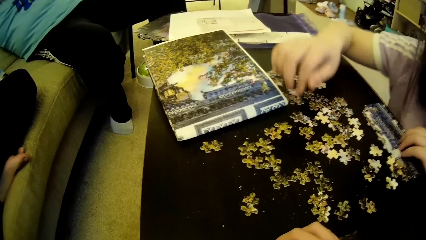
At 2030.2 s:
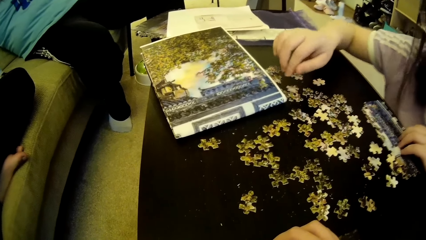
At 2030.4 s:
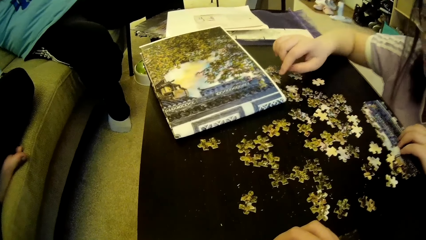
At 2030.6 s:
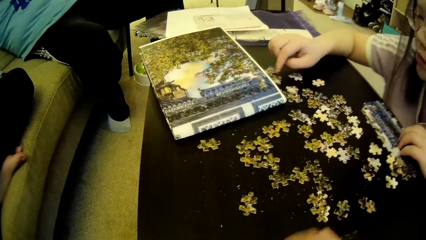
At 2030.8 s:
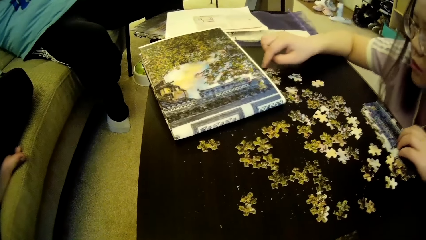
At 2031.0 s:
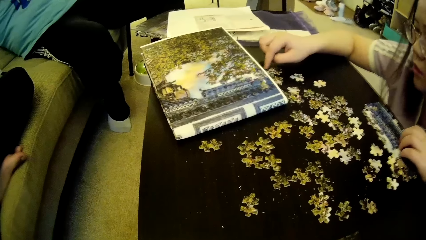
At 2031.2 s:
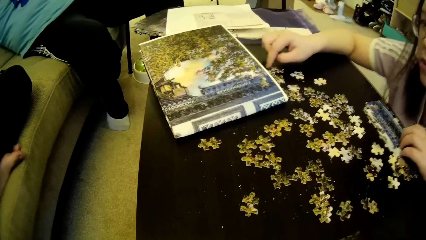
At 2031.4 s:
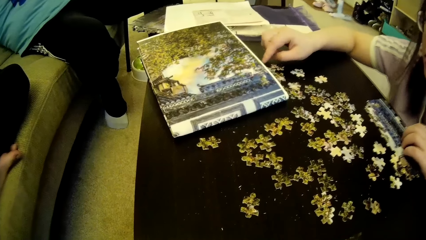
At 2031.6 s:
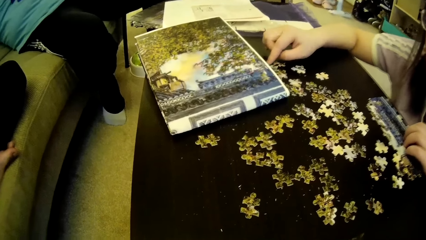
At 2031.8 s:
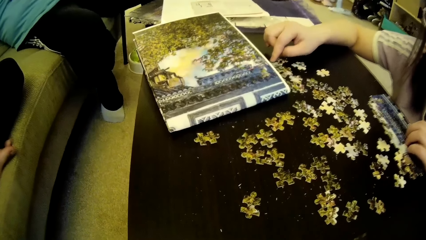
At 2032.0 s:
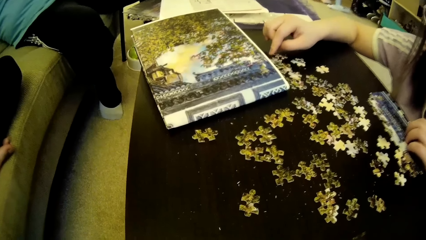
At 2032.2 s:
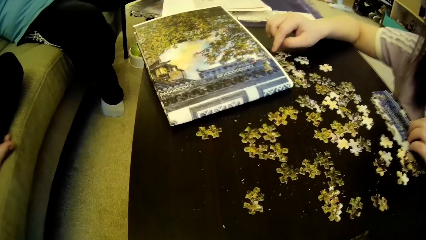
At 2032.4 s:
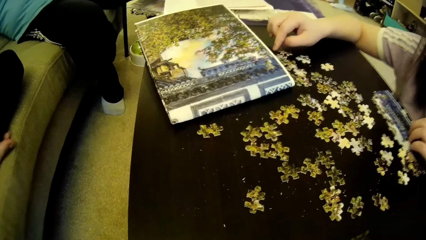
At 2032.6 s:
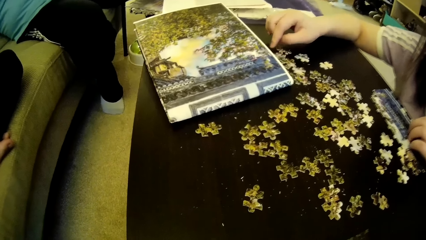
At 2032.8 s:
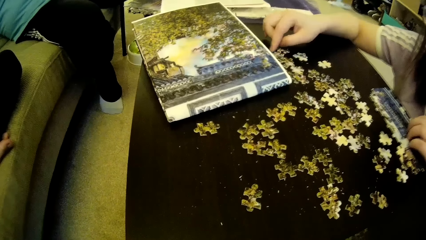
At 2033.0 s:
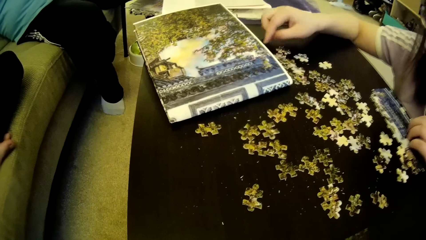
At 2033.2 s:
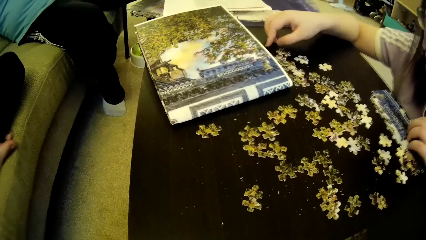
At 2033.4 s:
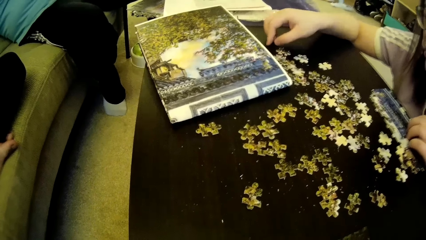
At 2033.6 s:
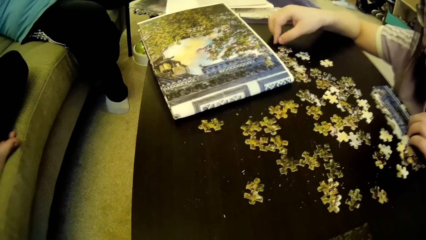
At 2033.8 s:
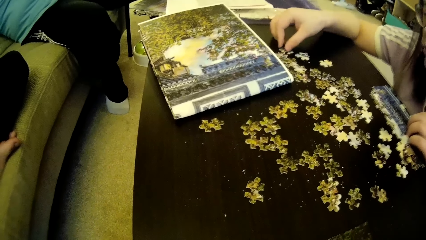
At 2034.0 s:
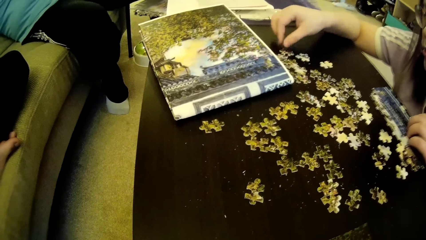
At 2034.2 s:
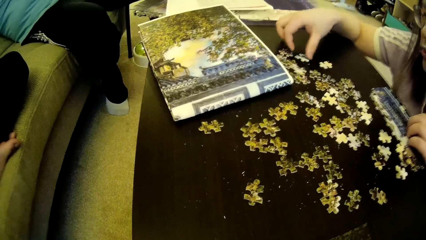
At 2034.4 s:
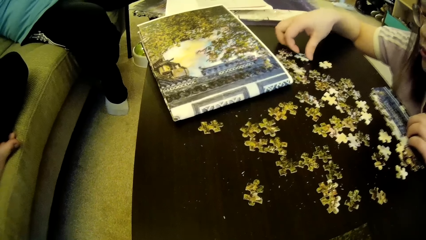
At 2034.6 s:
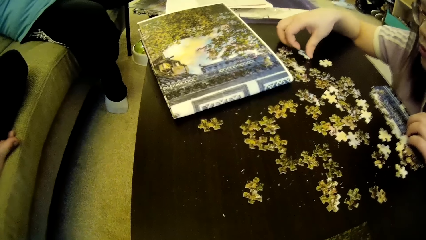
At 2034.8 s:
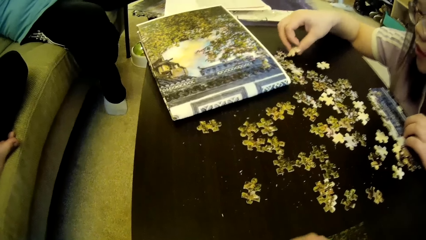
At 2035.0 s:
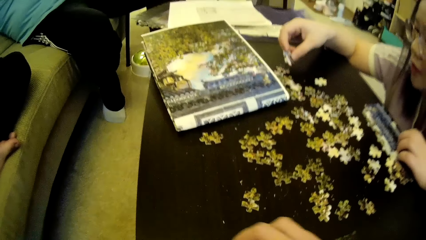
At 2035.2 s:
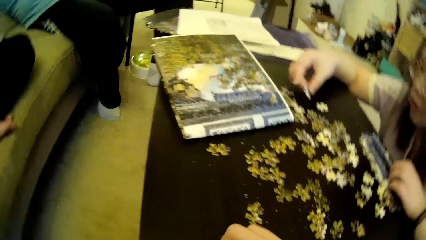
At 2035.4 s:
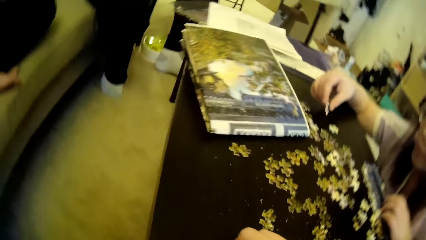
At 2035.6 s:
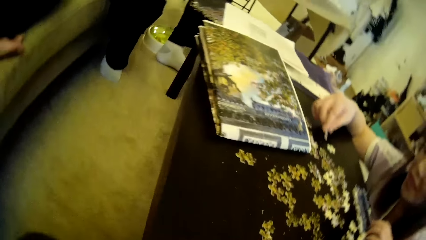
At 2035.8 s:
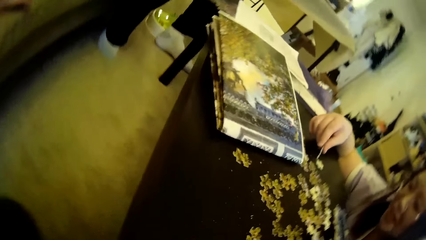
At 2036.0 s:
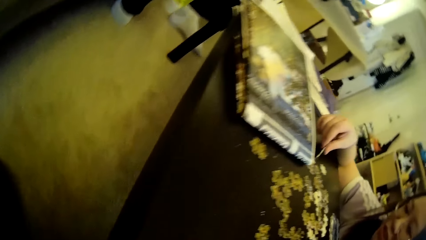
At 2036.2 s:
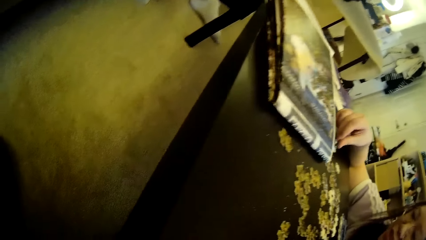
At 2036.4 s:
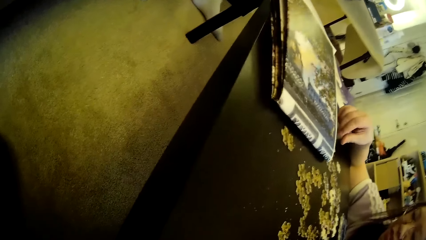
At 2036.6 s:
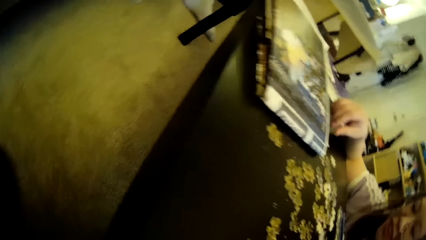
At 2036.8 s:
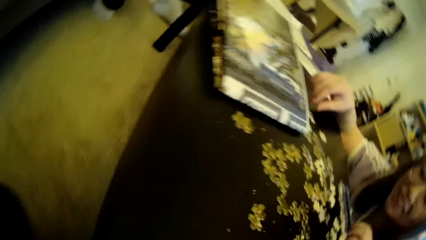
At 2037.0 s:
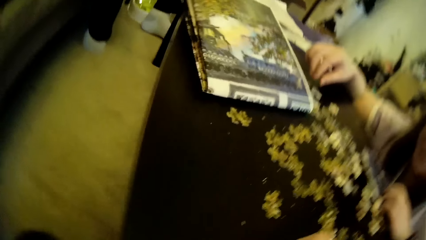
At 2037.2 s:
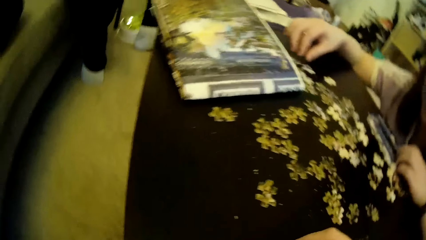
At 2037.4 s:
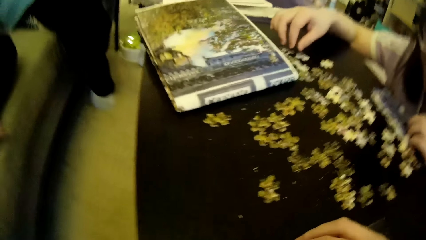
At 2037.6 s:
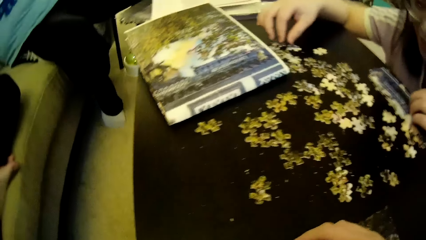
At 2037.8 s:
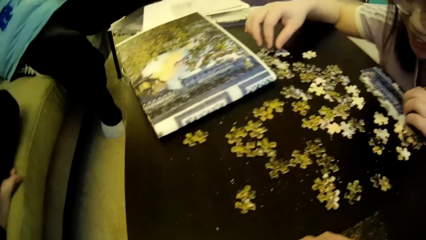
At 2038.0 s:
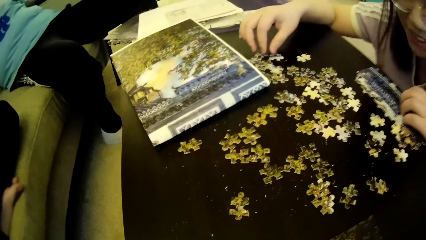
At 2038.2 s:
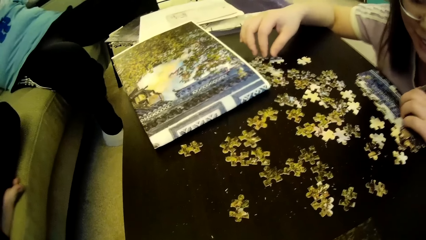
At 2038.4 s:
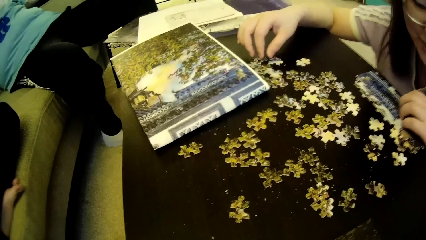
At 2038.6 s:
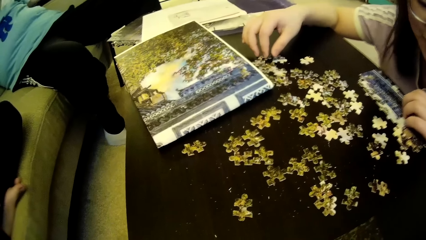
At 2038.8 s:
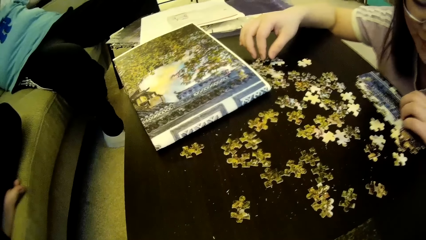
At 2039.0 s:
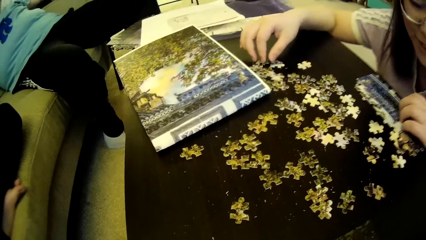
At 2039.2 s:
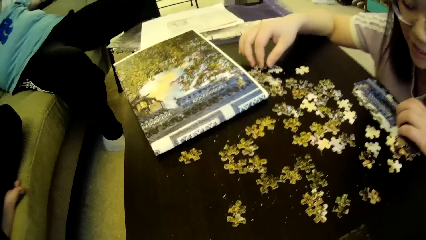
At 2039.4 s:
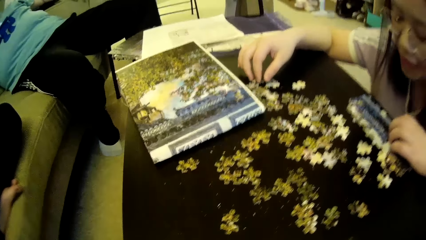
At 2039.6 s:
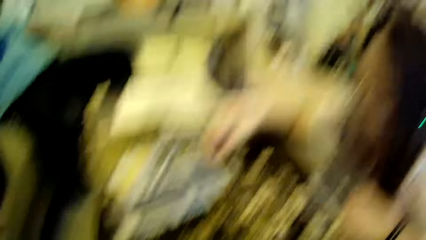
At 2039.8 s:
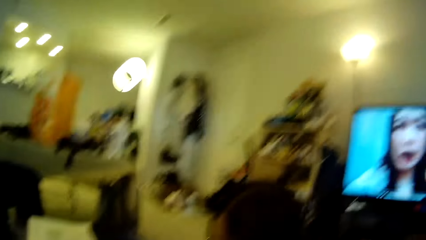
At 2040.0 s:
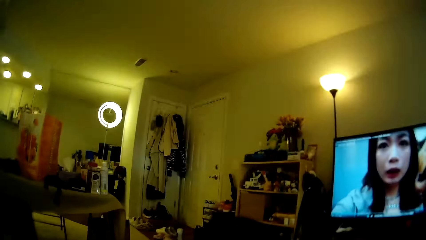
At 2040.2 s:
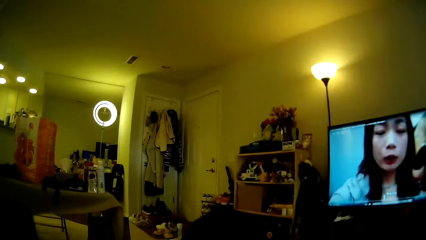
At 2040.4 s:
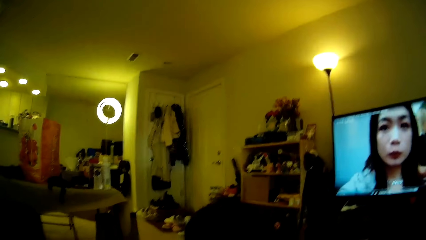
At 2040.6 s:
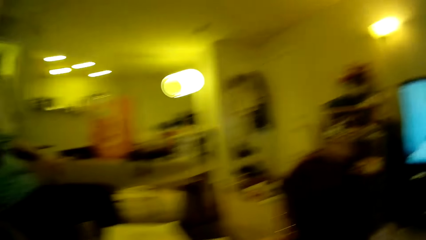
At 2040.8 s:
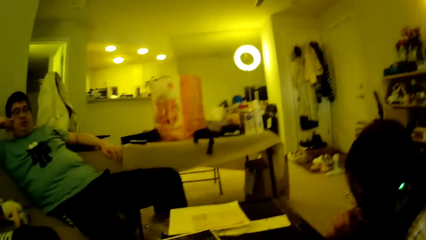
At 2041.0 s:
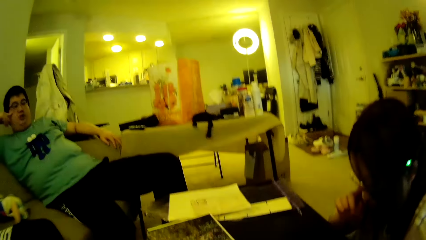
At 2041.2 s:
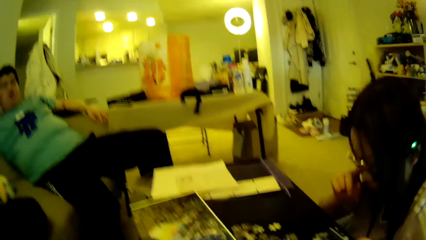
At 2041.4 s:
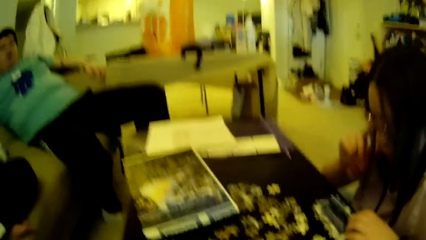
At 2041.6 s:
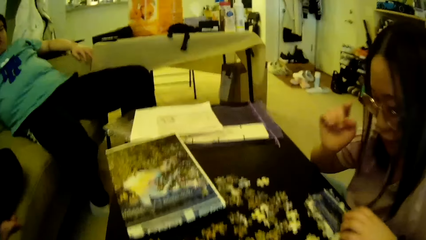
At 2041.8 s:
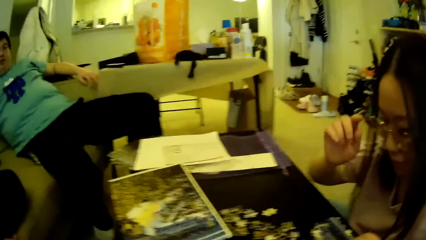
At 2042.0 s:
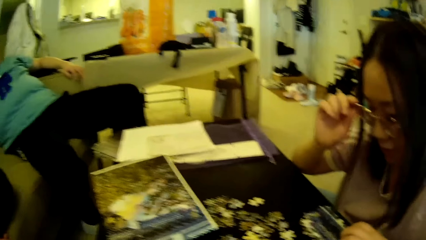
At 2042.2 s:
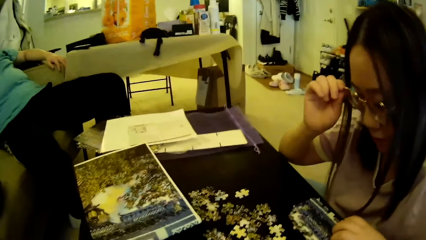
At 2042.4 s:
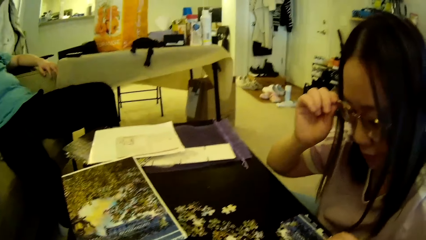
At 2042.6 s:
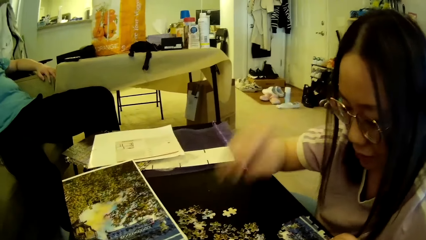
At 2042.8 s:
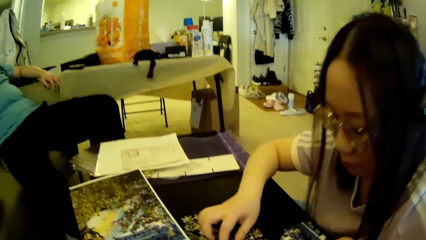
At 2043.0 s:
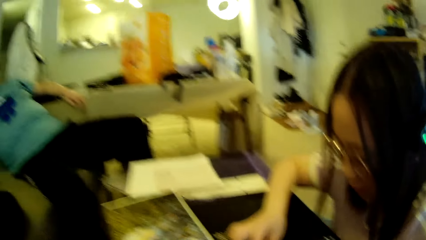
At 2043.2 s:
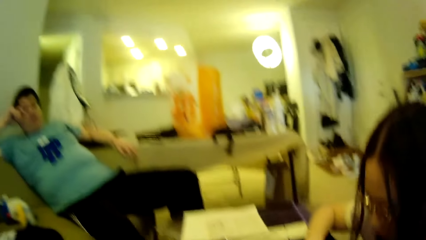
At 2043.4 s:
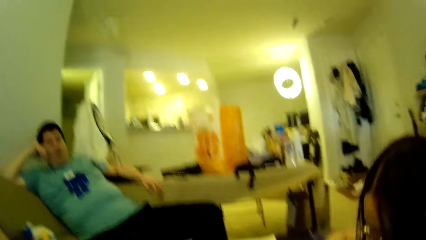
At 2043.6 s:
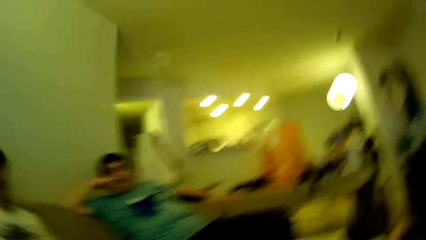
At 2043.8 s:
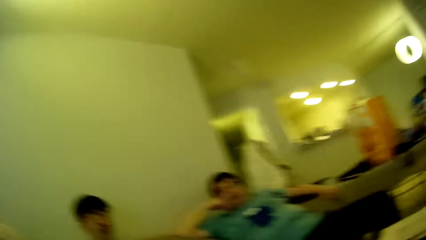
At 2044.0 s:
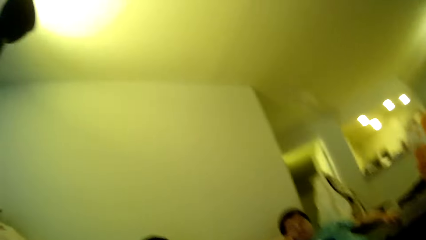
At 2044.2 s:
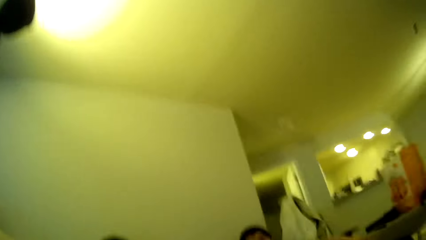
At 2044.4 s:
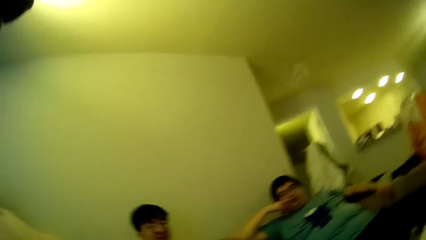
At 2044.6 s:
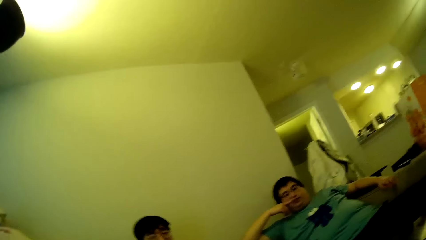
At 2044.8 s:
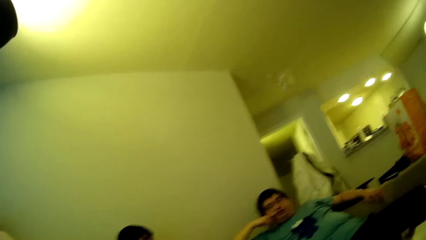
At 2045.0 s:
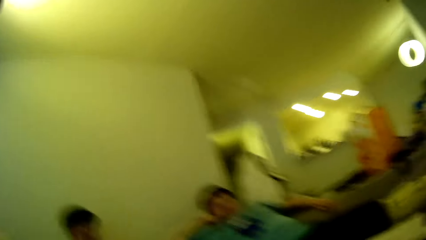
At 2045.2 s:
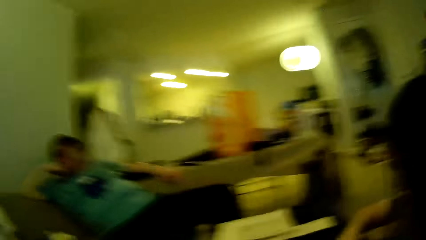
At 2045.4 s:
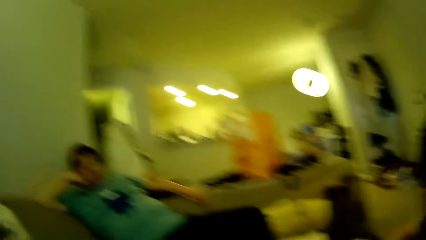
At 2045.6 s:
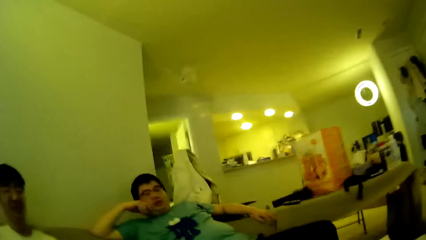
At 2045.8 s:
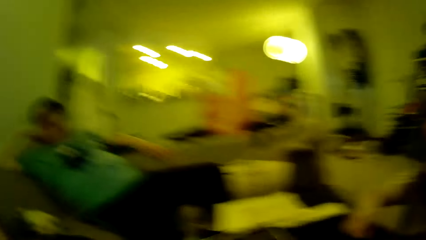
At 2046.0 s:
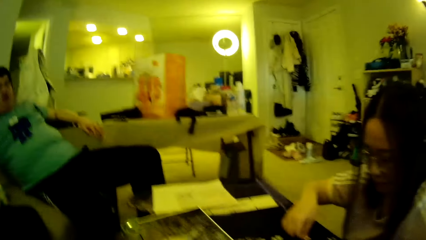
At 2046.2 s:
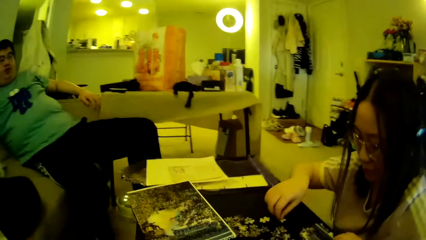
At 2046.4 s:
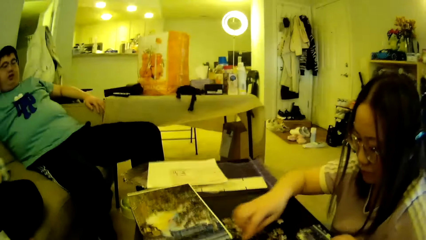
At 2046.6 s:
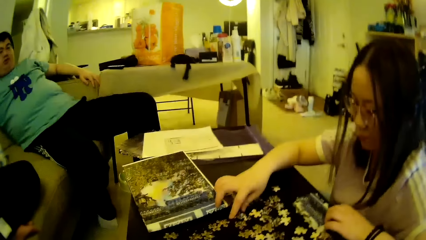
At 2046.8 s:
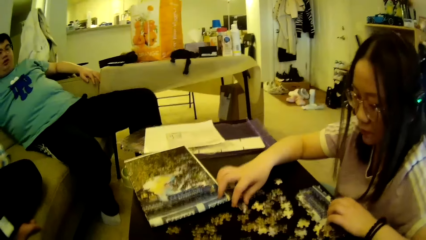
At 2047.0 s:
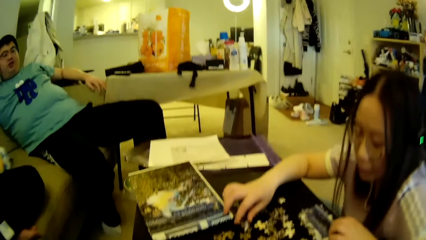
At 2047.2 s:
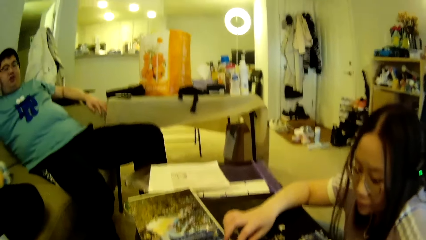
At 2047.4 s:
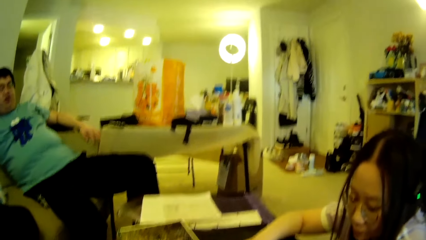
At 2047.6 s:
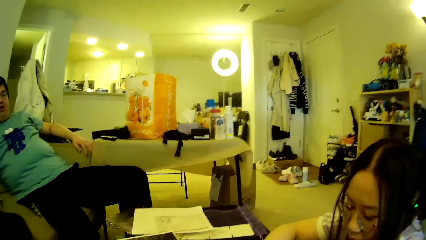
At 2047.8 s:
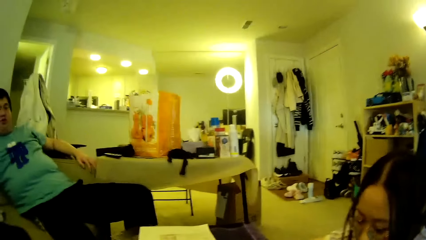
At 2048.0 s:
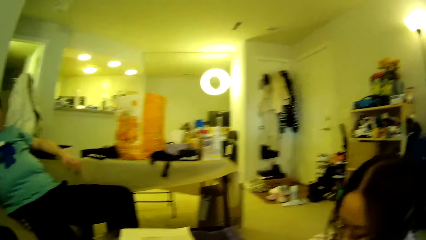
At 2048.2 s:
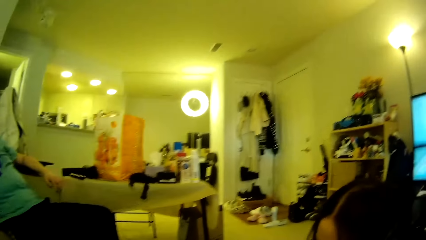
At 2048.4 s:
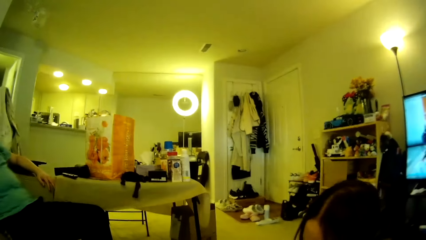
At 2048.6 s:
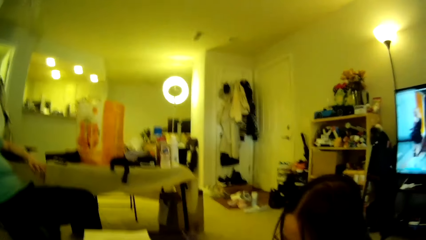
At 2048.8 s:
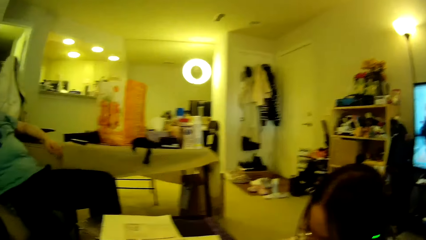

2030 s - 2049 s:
A lady moves the model pieces. The camera wearer looks around. The lady picks up a puzzle piece on the table and drops the puzzle piece on the table. The lady looks at the model pieces. The camera wearer looks around in the house. The lady touches the glasses. The lady adjusts the glasses. The camera wearer looks around. The lady moves the model pieces. The lady adjusts the puzzle pieces on the table.
